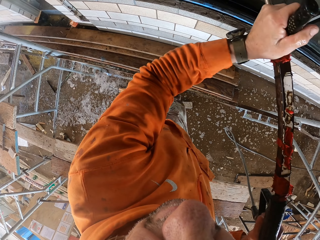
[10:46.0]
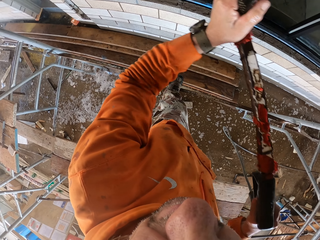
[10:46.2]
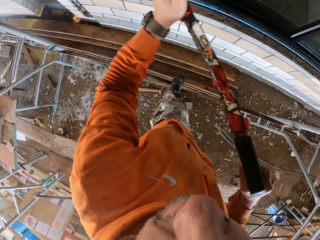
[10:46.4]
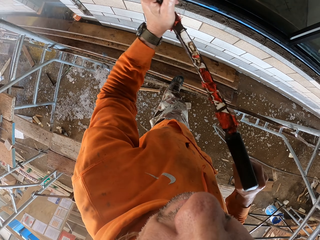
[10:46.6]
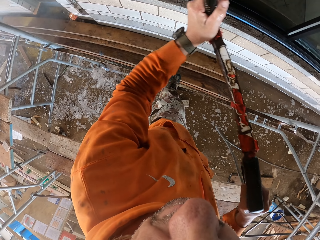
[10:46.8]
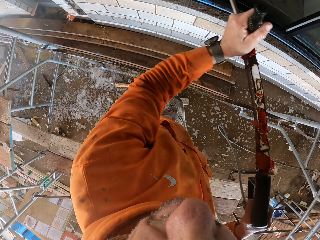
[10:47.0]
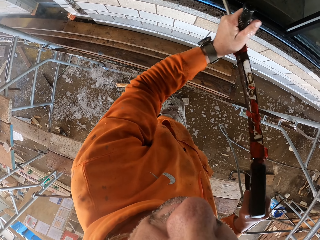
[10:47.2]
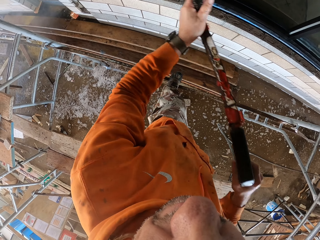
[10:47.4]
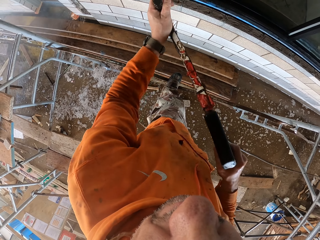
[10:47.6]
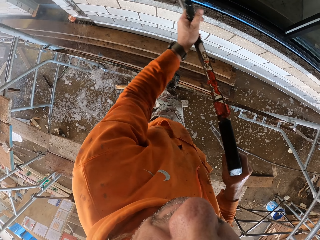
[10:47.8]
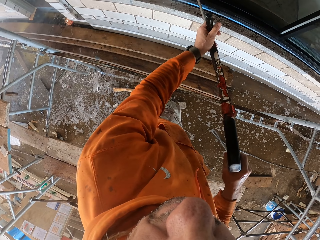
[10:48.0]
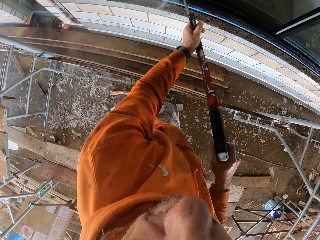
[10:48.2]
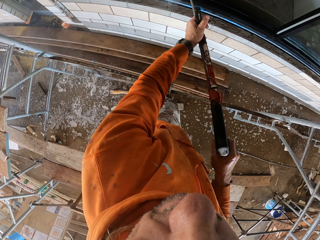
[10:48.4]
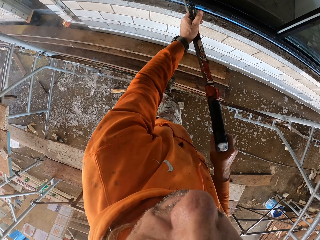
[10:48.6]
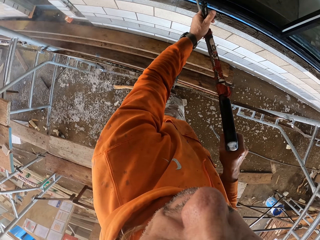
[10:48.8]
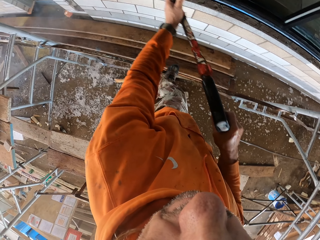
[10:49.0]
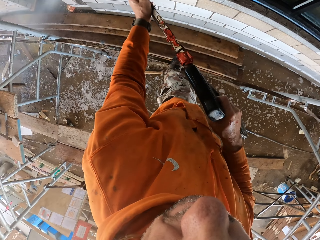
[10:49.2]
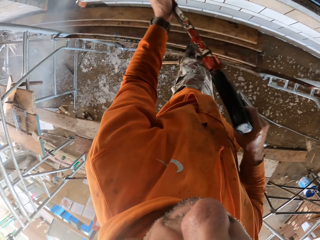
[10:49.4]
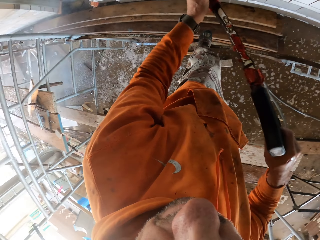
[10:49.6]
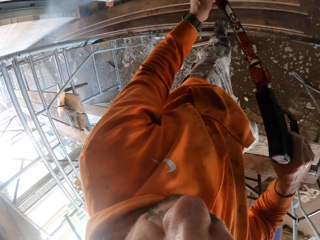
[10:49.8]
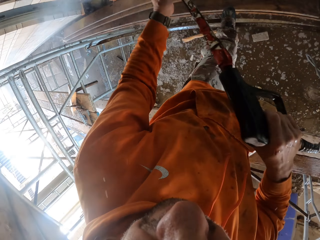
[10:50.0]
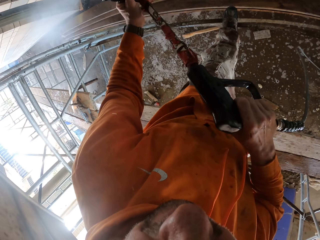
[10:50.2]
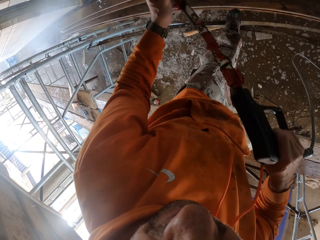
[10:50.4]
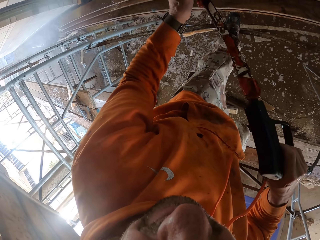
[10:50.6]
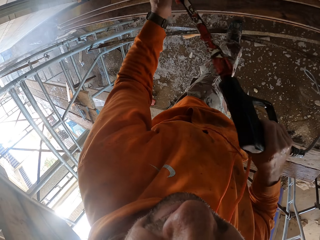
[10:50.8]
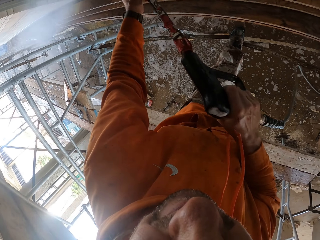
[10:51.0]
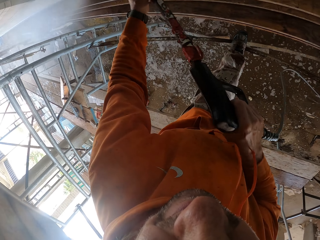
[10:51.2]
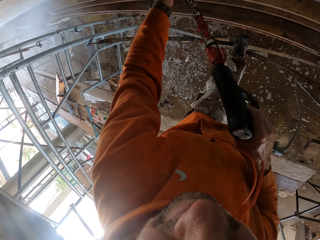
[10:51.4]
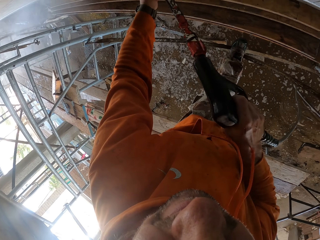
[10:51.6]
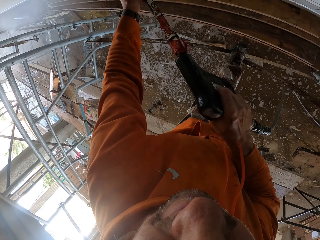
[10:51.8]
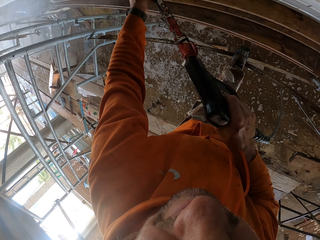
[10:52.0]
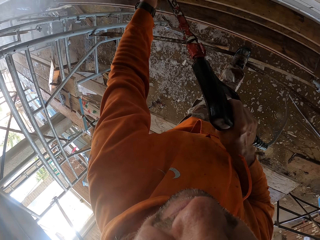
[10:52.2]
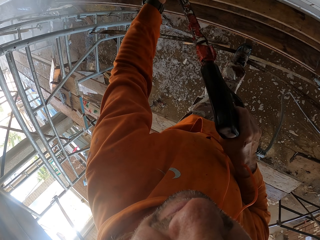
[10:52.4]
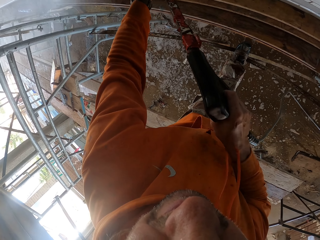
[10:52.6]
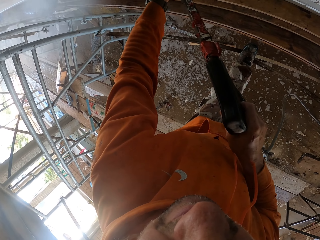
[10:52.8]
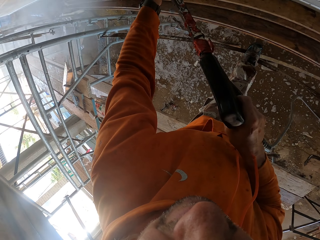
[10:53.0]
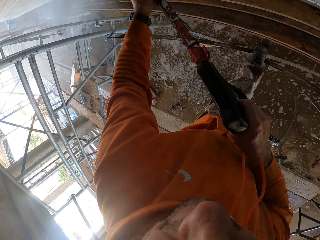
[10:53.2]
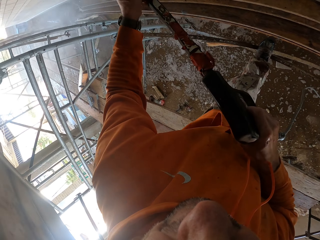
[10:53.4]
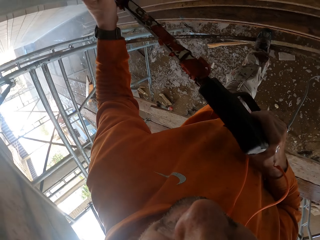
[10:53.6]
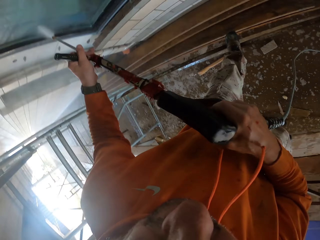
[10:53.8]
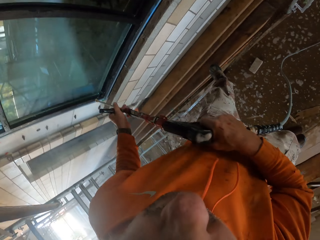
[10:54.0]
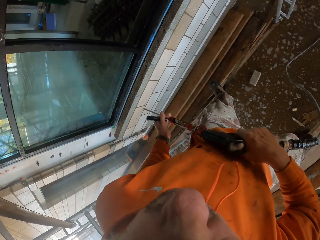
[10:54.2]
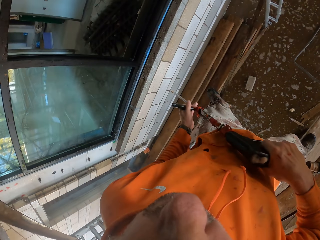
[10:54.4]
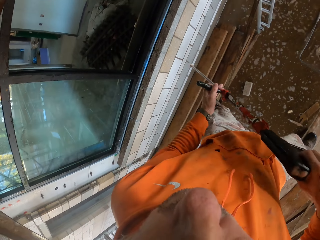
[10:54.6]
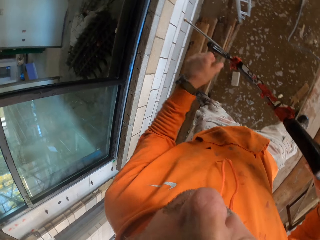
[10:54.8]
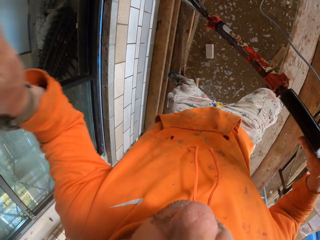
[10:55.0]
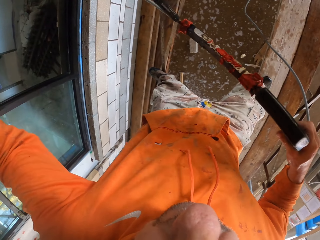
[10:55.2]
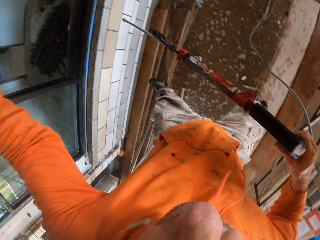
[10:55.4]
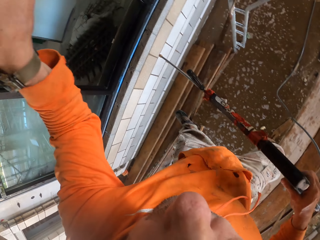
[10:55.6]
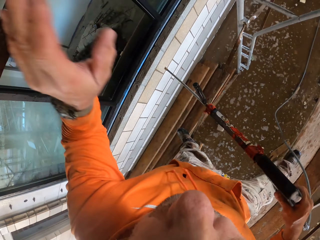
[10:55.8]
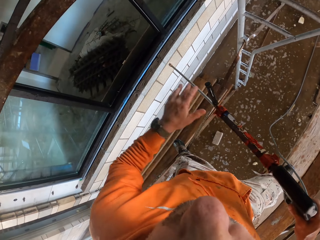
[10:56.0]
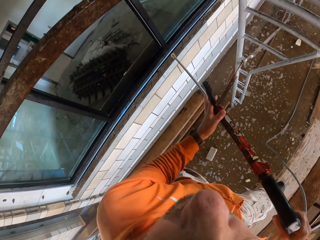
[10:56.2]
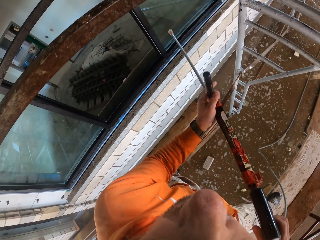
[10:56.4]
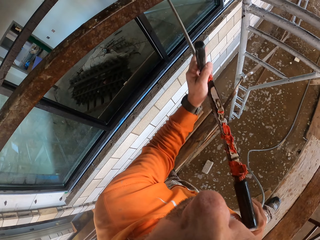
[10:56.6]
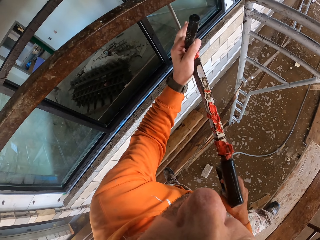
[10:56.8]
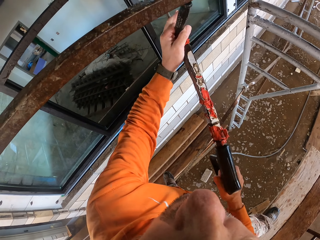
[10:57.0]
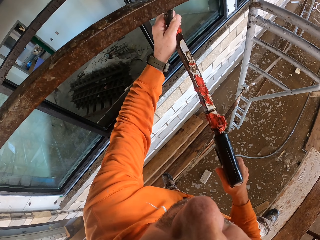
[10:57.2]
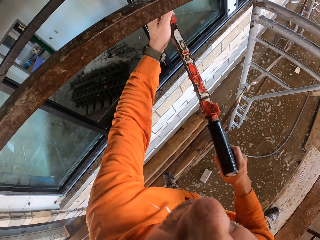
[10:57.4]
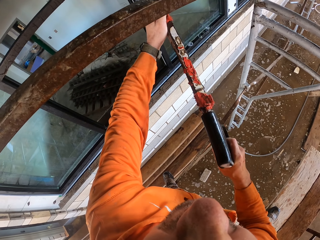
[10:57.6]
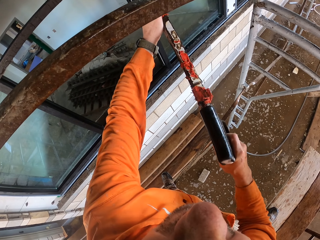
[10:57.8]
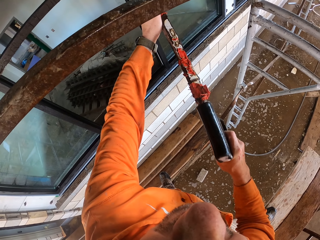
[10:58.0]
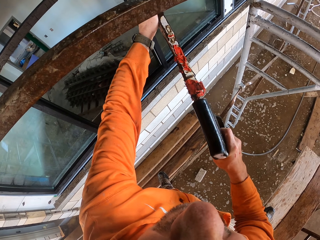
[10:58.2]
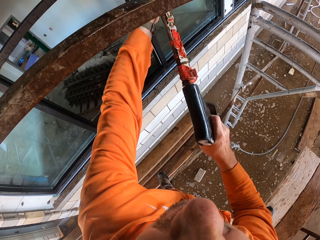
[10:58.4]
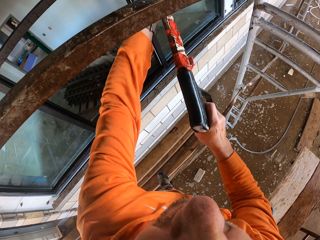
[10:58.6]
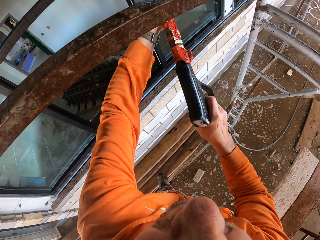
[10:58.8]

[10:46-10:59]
The camera wearer touches the scaffold.

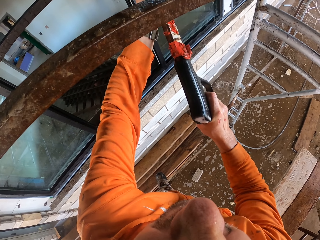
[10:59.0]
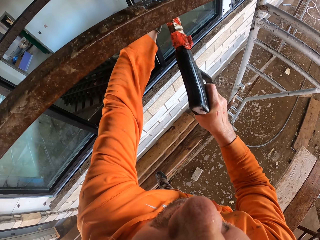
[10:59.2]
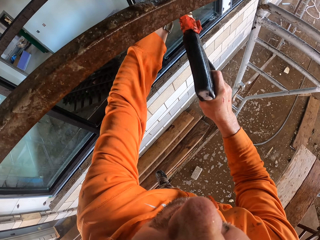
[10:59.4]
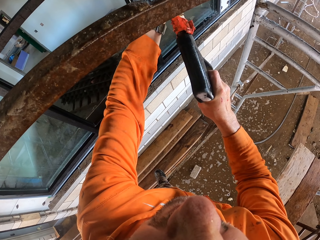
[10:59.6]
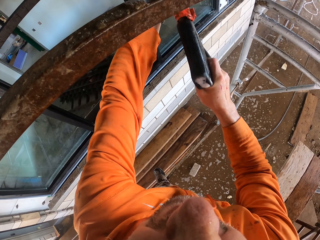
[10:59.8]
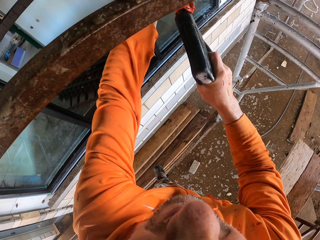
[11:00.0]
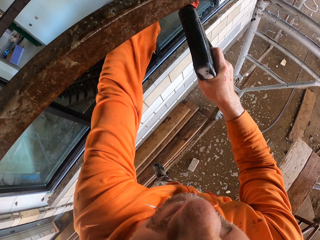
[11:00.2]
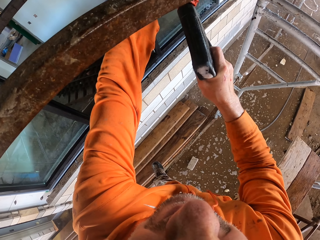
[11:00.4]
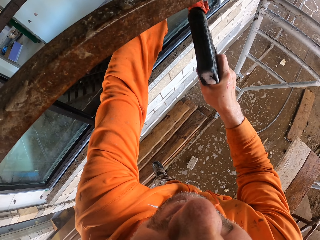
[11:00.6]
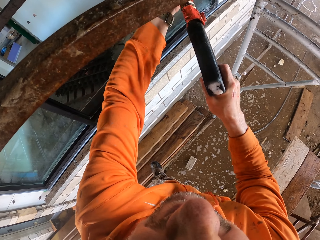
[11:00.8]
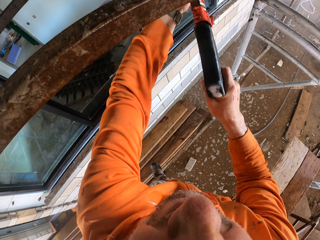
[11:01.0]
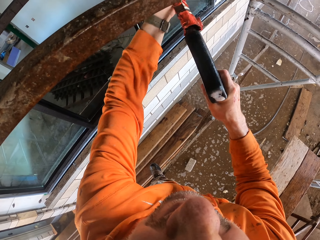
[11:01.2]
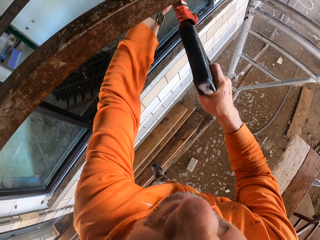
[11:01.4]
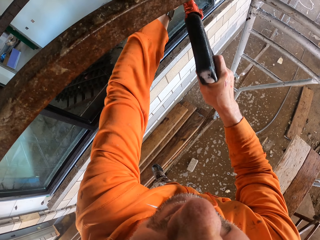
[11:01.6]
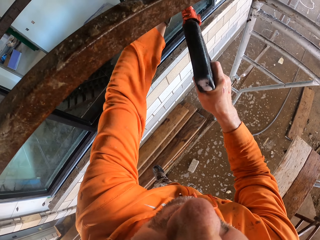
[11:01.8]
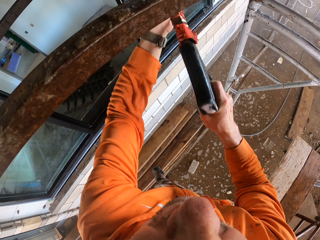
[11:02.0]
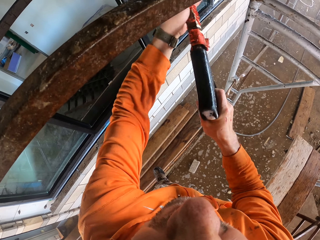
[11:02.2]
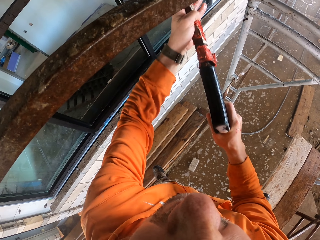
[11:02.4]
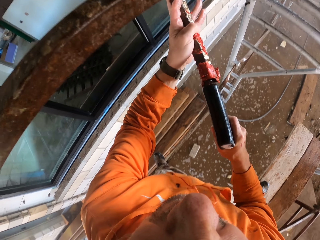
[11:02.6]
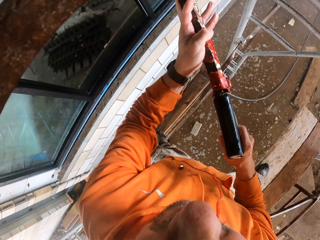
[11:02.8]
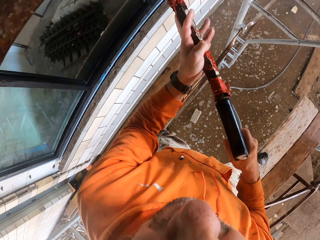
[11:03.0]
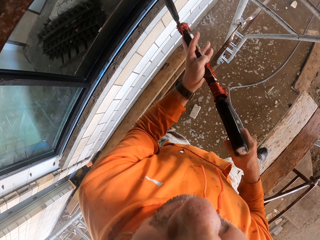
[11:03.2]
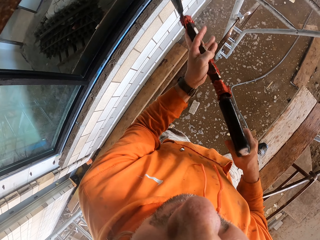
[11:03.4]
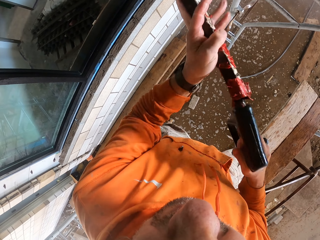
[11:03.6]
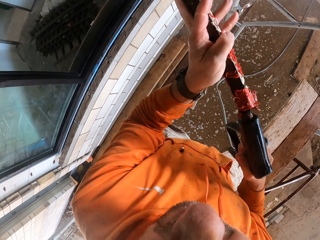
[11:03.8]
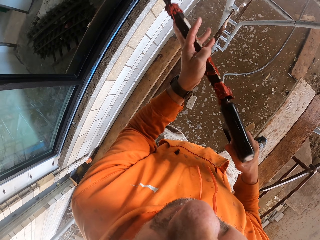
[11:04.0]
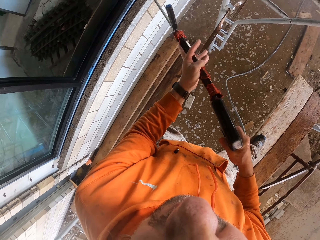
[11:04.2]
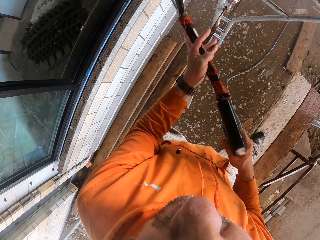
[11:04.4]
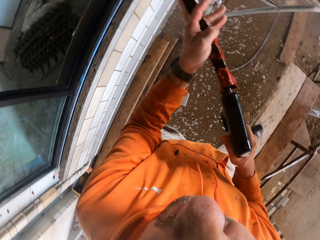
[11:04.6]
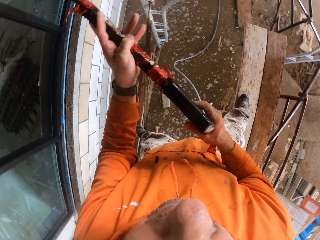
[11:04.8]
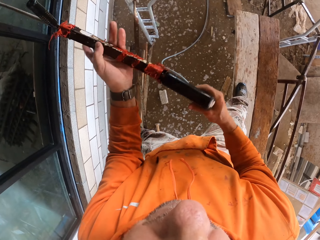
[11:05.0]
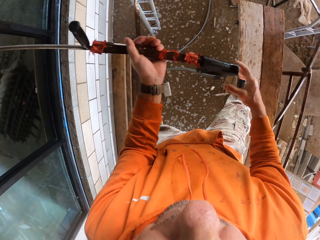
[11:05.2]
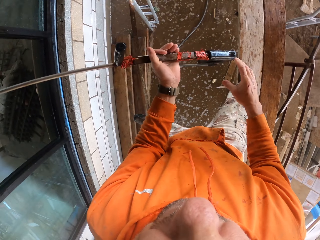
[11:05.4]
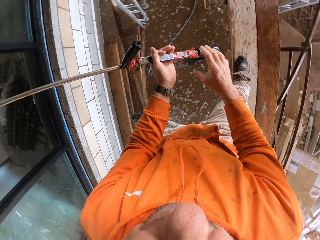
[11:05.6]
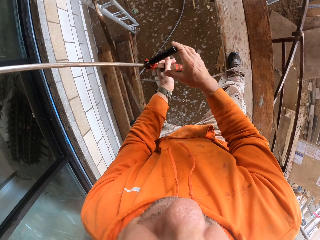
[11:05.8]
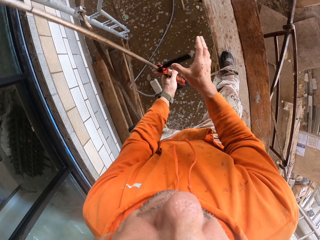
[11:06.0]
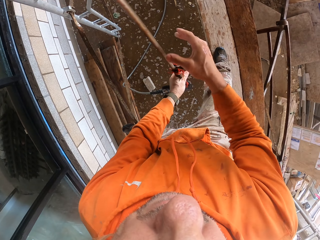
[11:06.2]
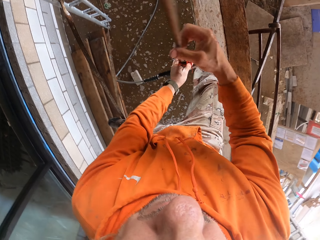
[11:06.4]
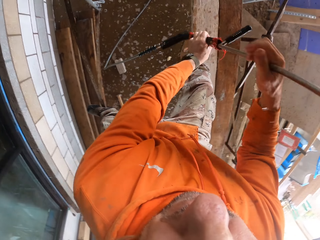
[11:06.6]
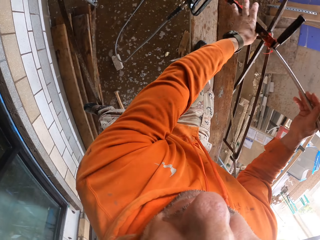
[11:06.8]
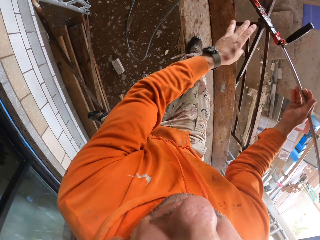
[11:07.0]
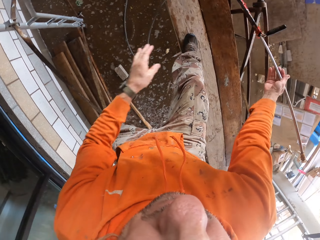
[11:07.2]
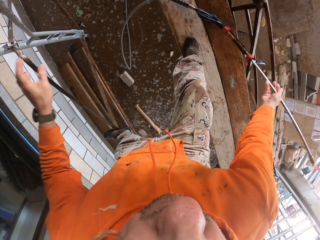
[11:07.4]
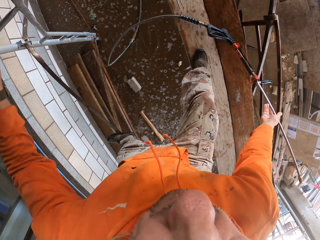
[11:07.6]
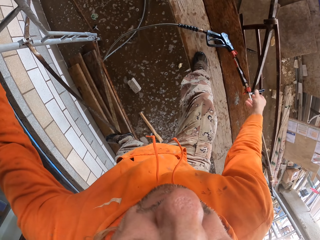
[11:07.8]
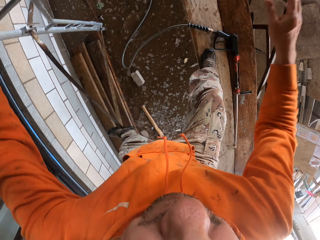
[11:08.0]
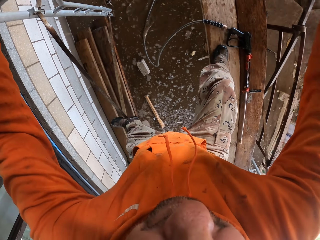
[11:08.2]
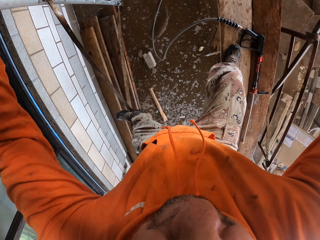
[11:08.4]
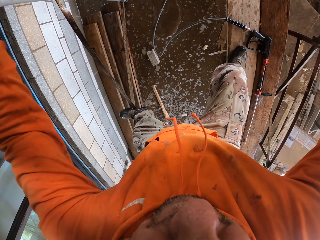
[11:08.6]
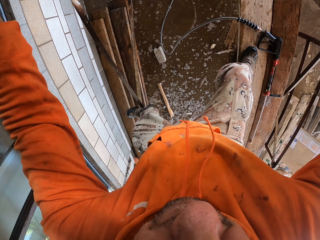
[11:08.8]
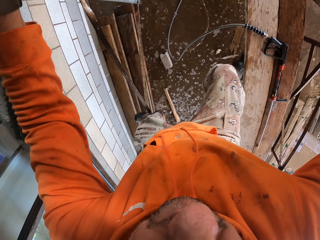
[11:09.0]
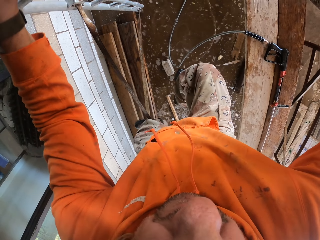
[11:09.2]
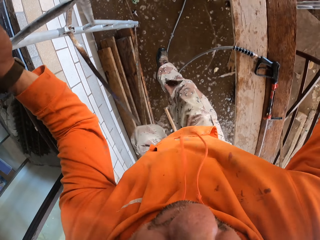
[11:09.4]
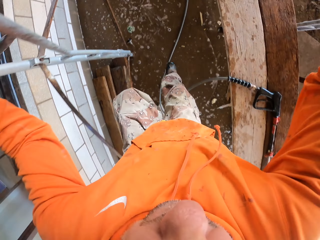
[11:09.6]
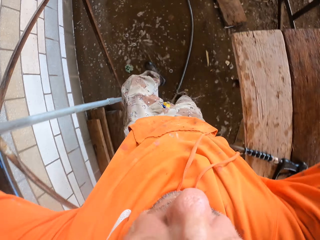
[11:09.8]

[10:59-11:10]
The camera wearer washes the window. They put the pressure washer gun down. They move down.
